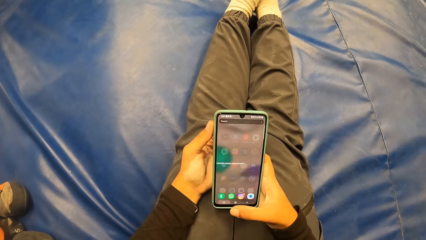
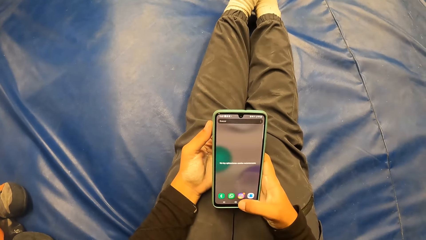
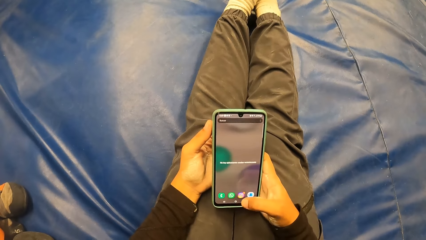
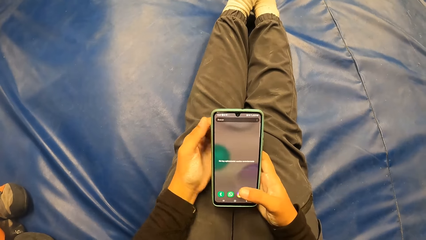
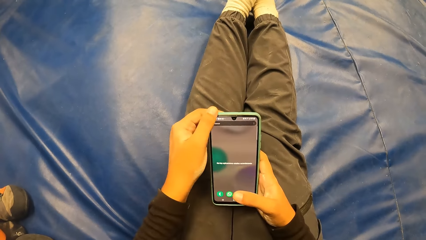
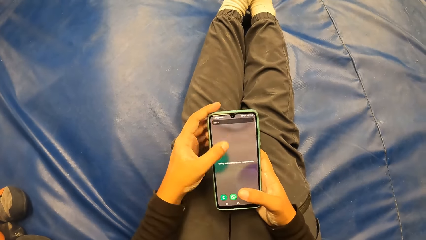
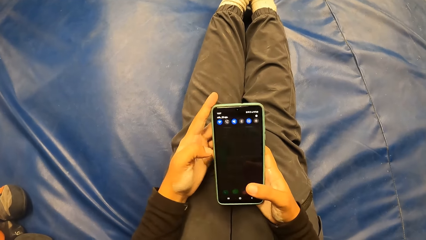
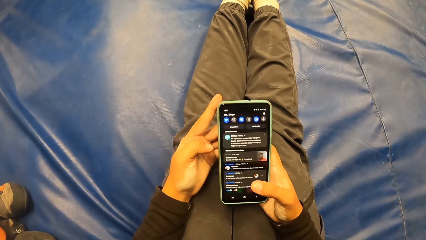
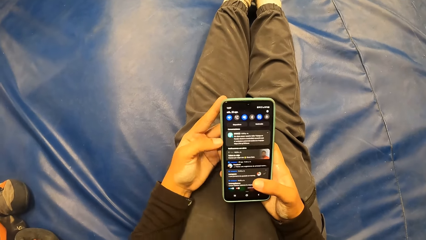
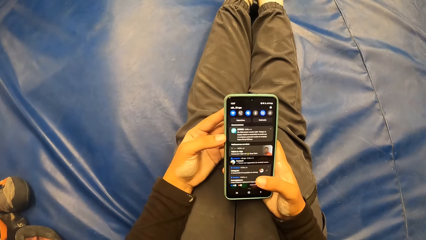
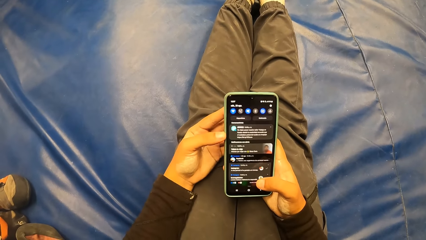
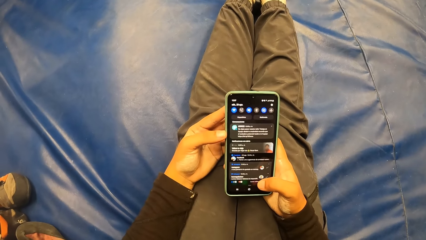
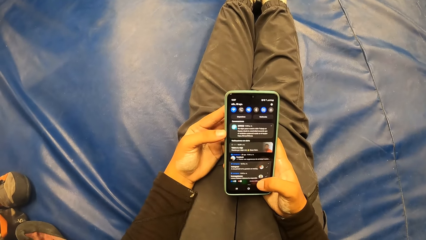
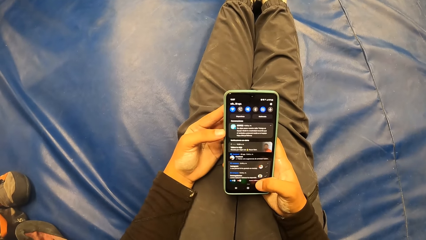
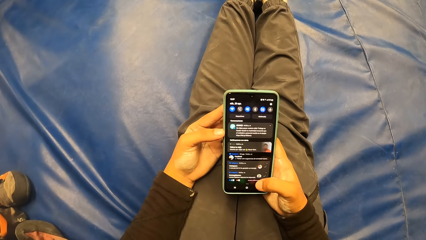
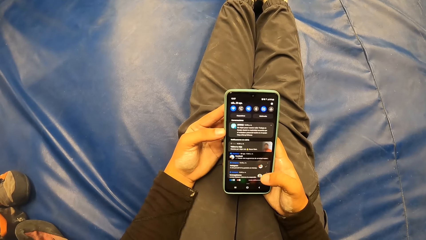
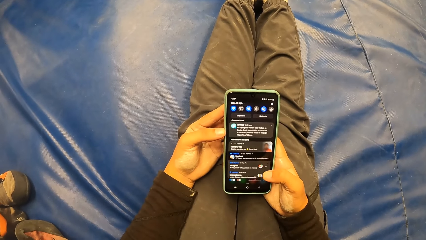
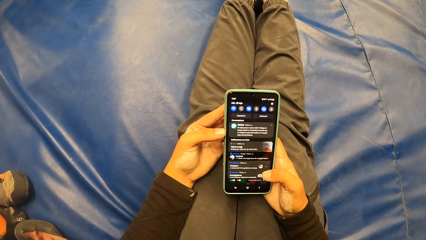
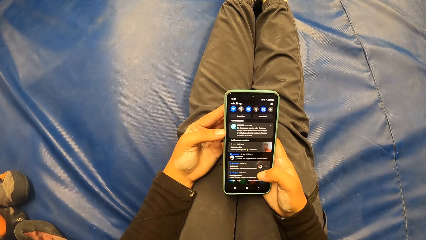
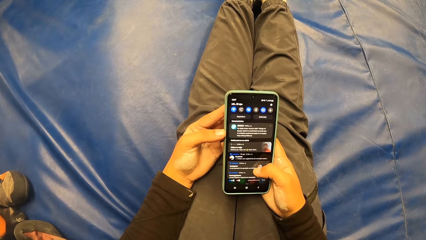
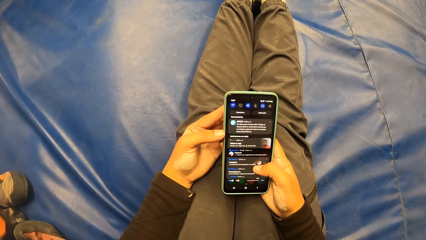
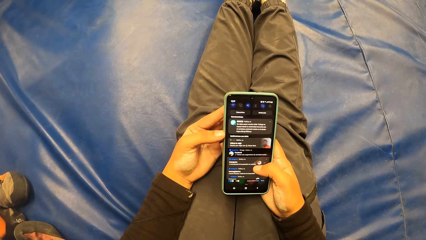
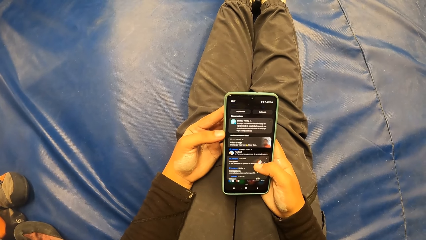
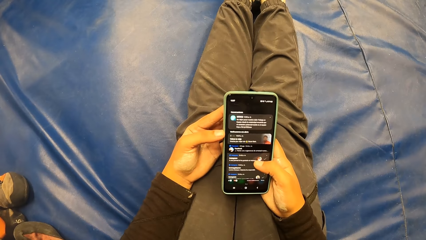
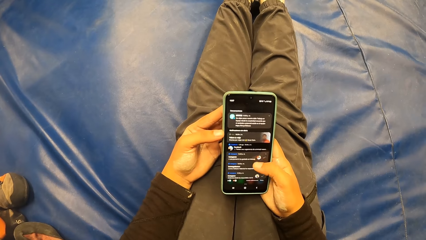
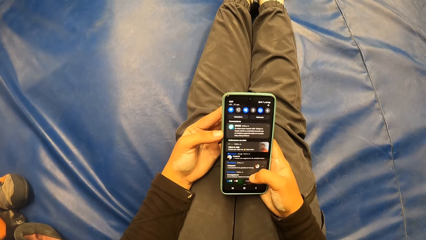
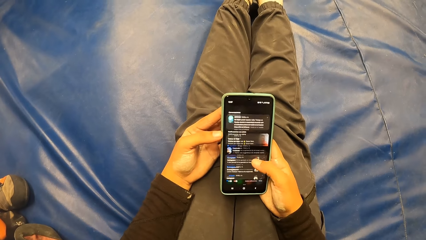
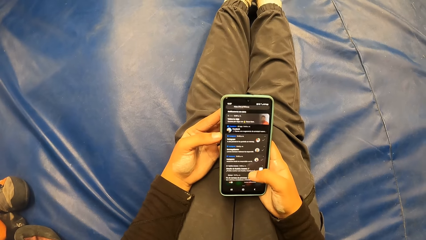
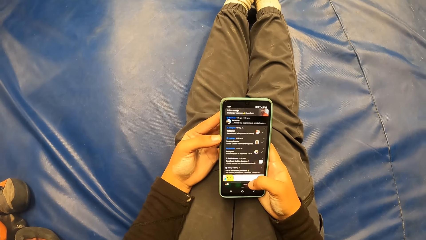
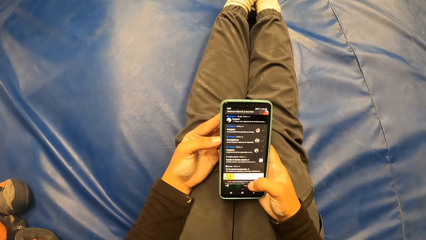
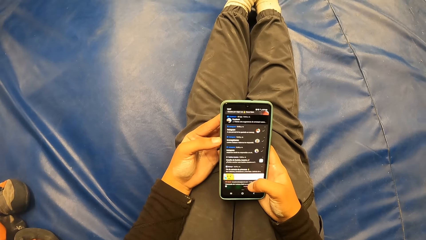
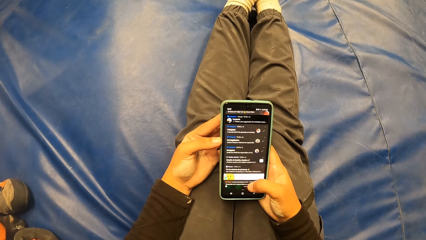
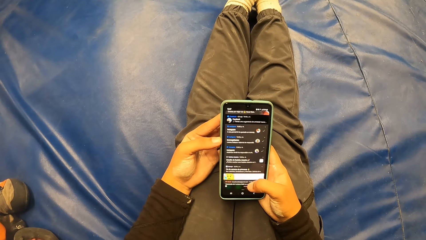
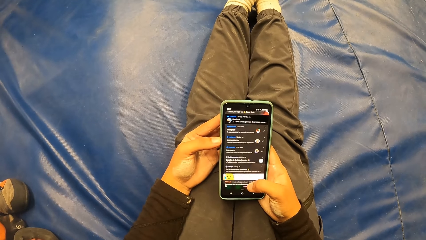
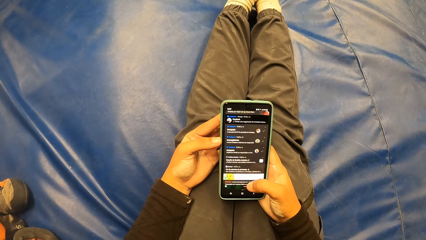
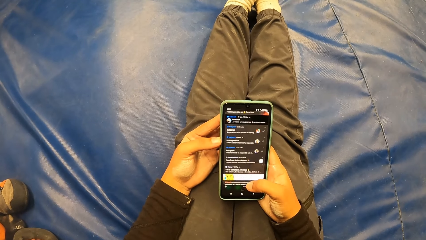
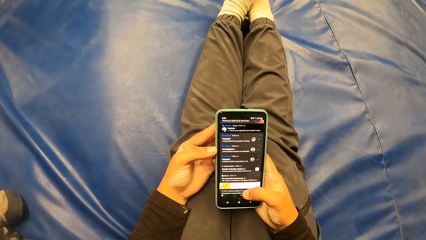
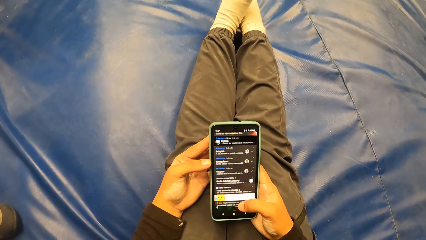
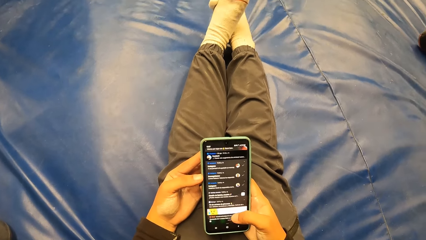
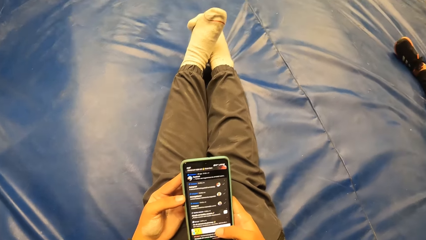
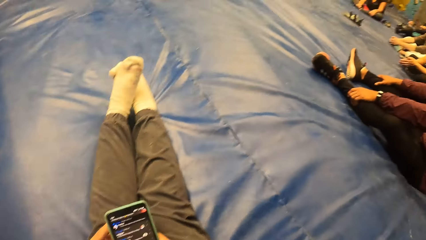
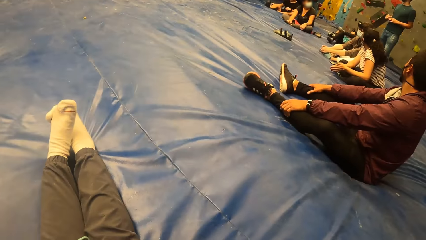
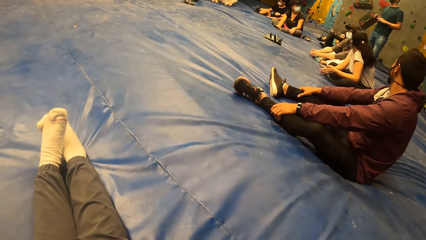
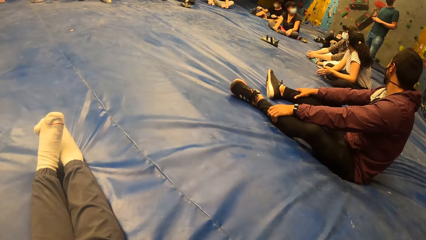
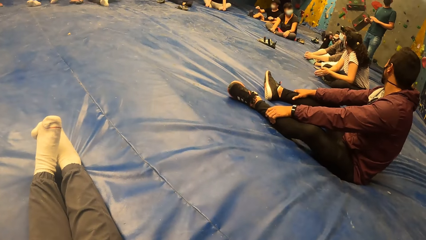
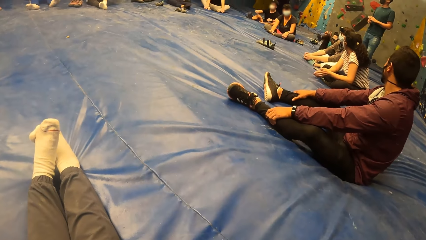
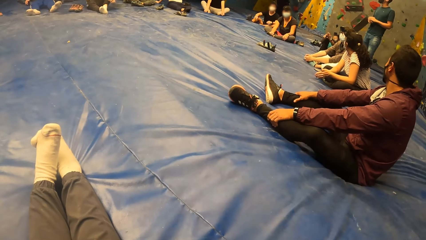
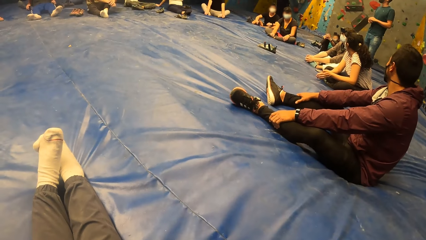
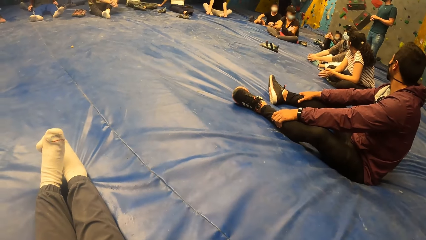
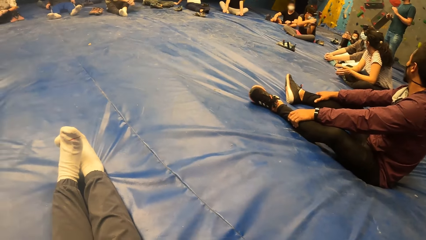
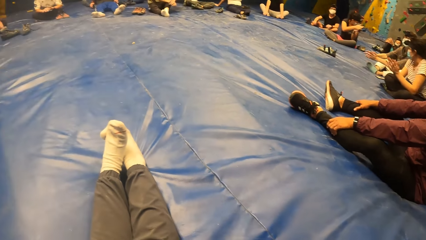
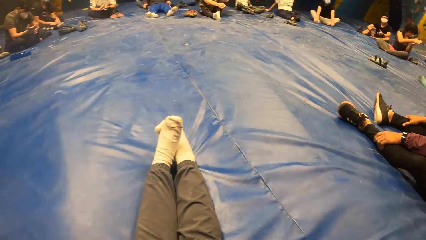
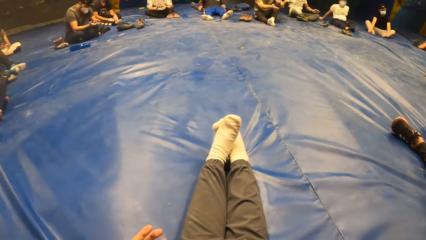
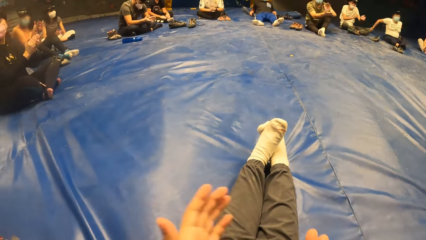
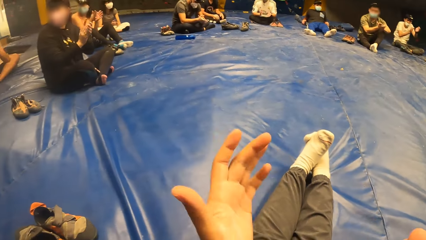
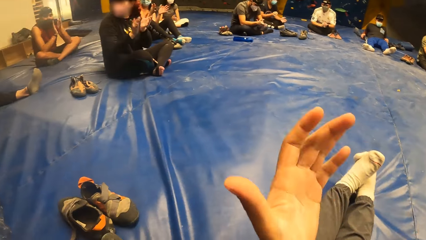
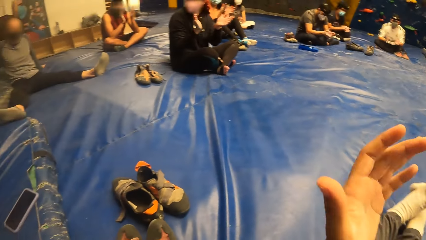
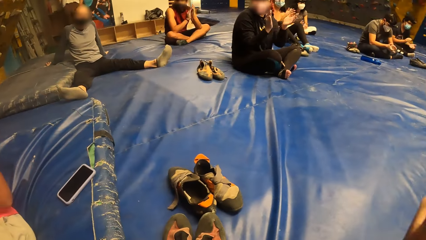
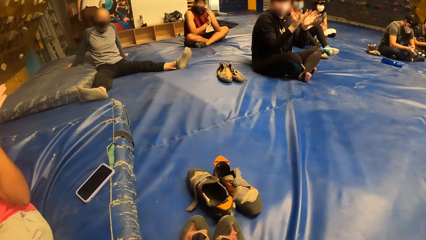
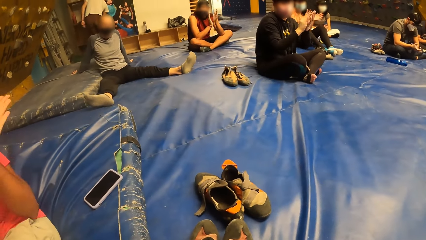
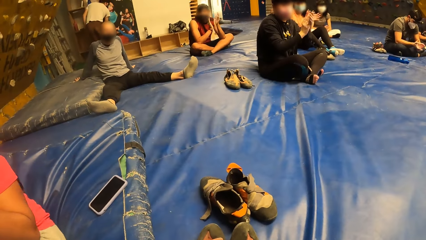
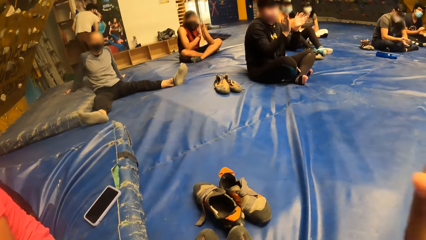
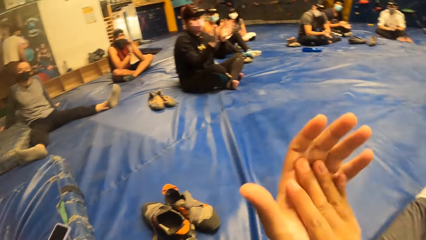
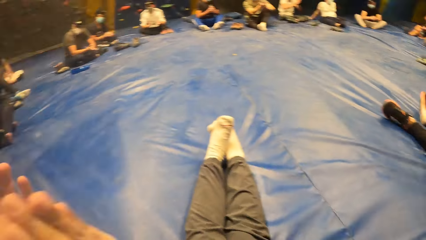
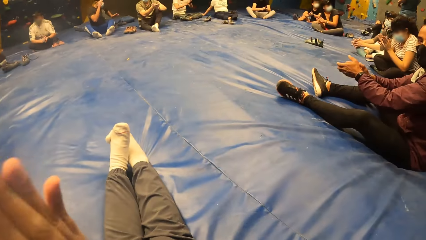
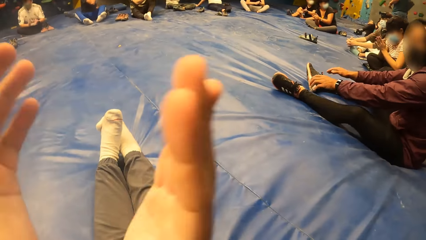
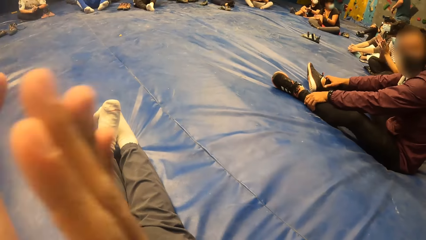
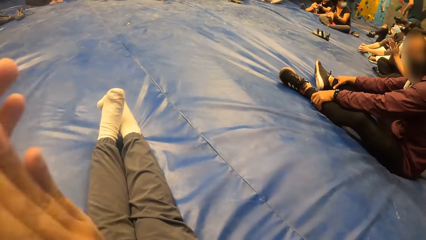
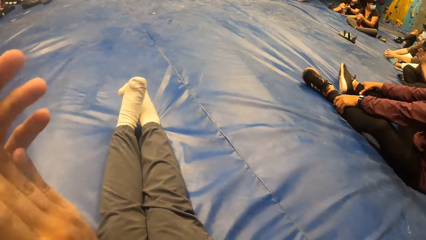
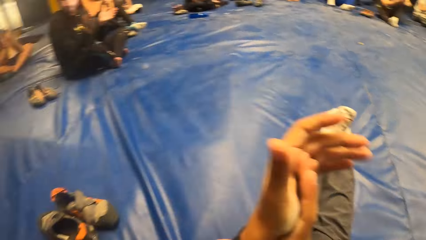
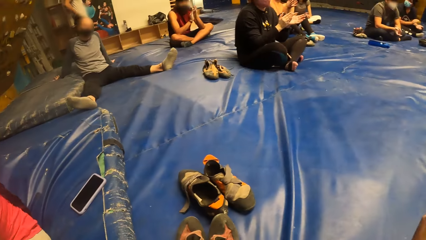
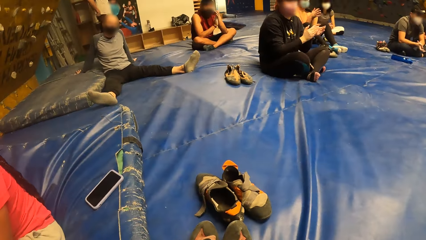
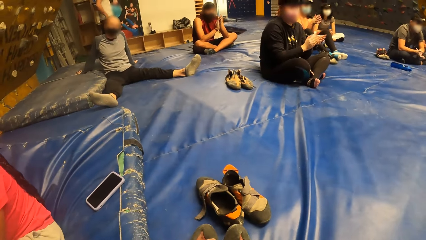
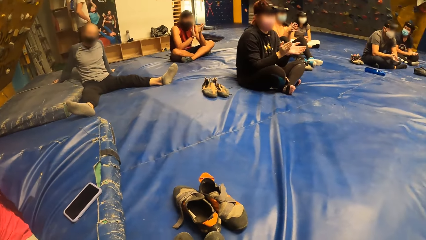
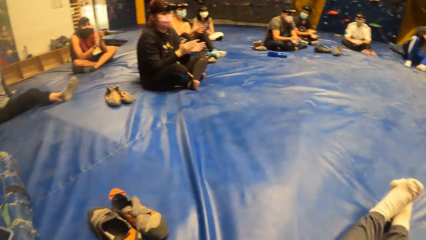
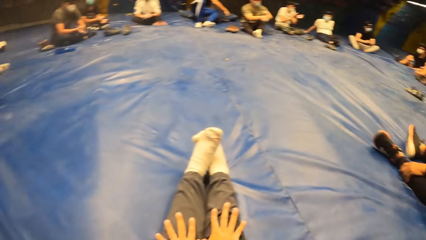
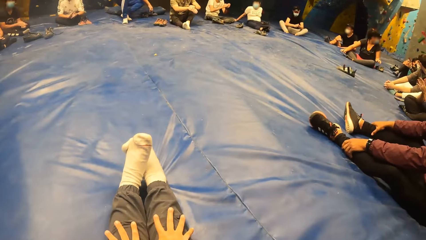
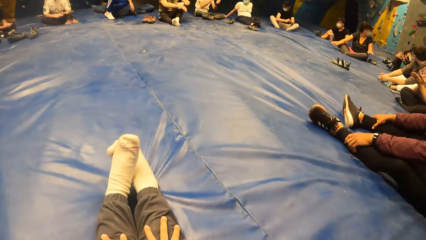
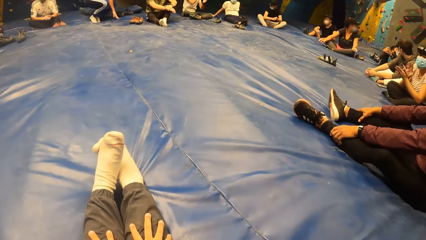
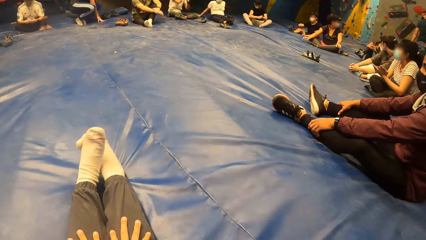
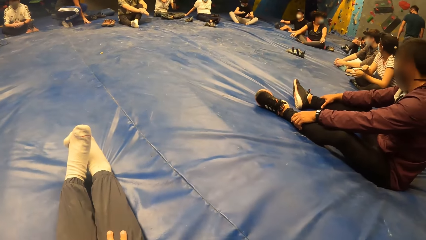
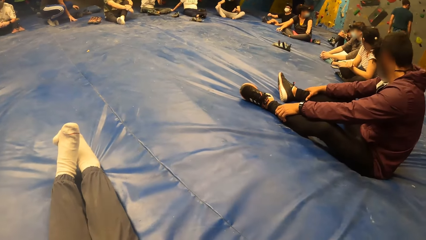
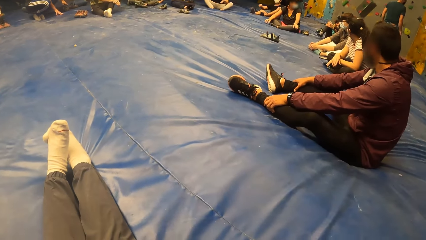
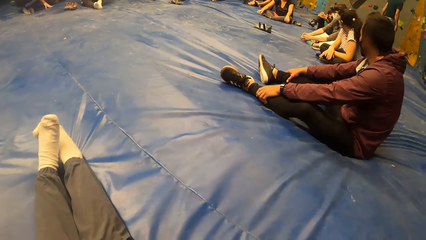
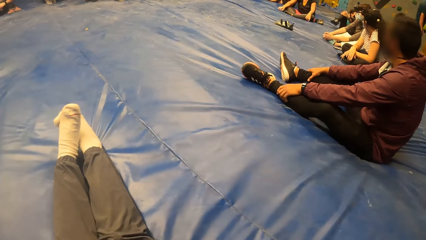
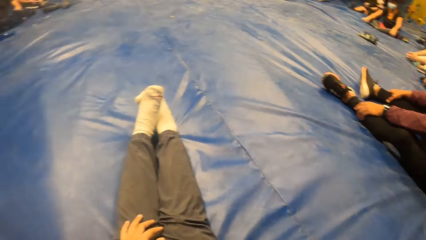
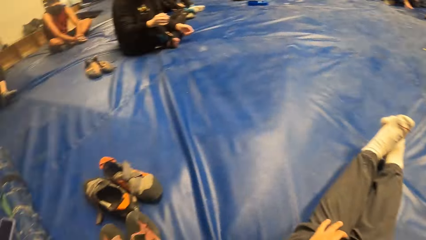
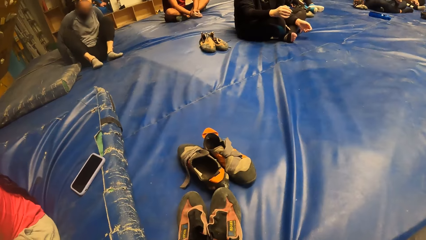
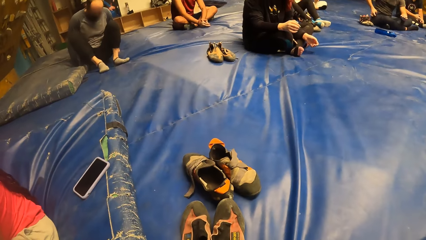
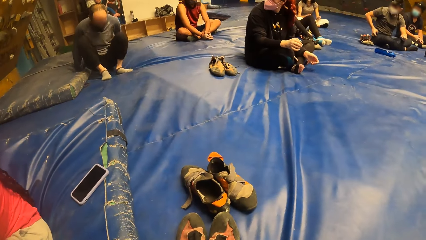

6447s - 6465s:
The camera wearer operates the phone with her hands. She operates the phone with her right hand. She looks around. She claps her hands with the group of people. She looks around. She rubs her legs with her hands.
